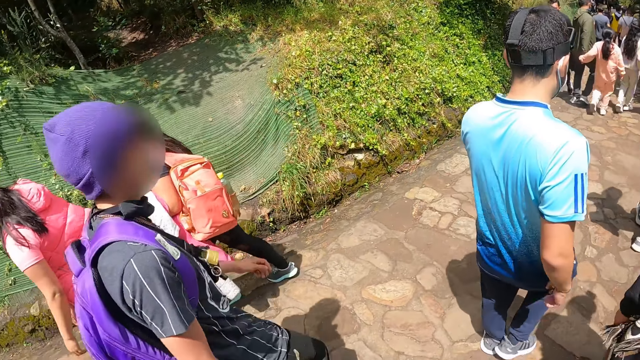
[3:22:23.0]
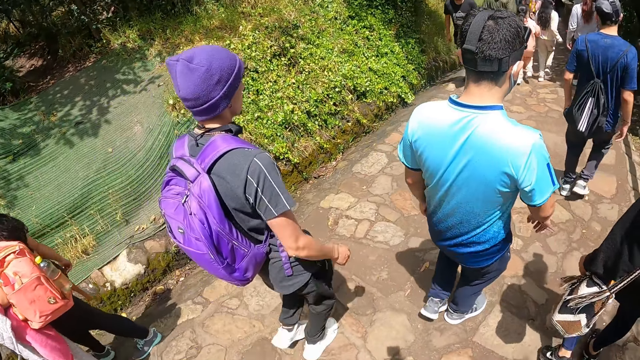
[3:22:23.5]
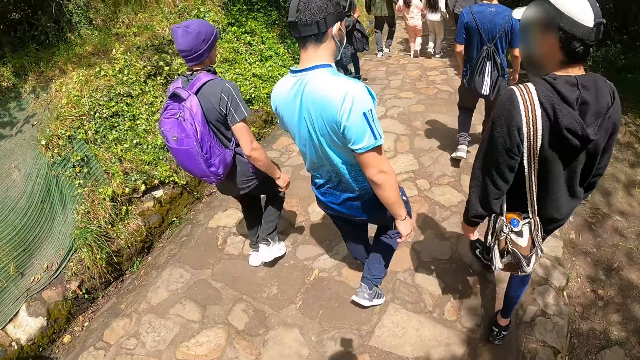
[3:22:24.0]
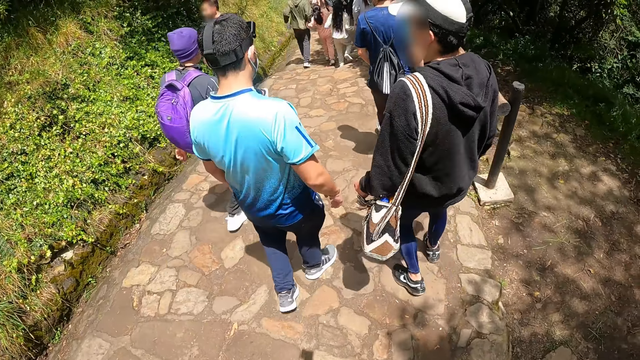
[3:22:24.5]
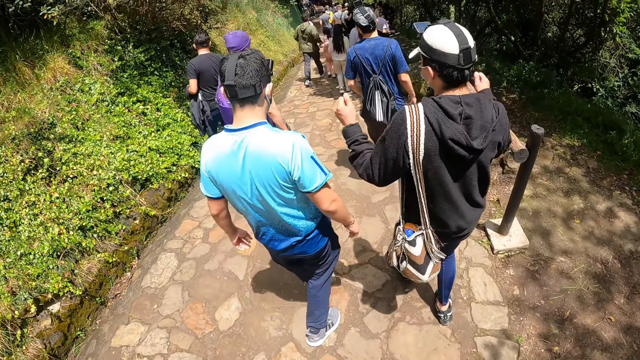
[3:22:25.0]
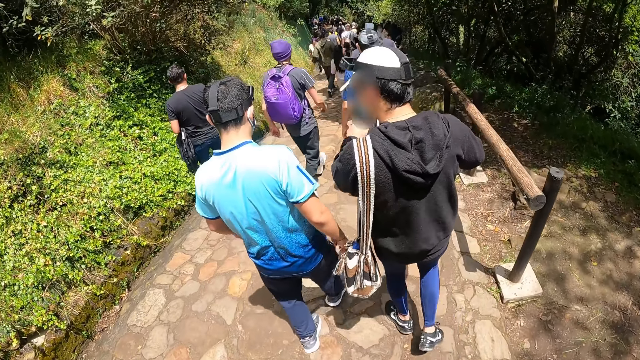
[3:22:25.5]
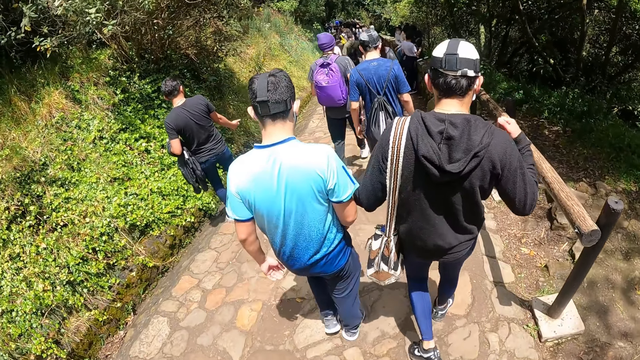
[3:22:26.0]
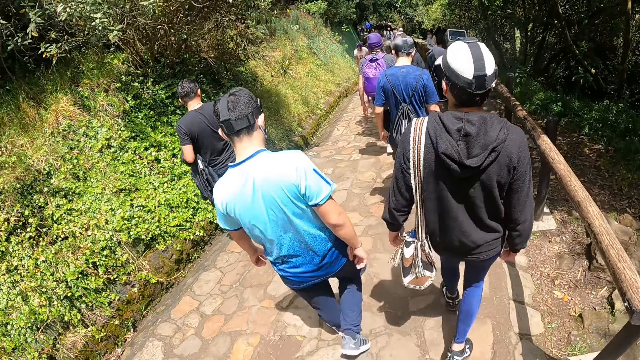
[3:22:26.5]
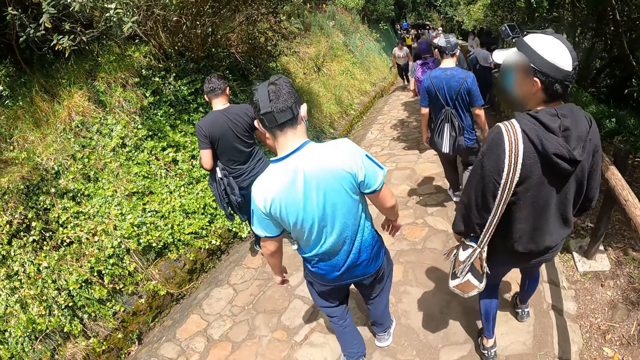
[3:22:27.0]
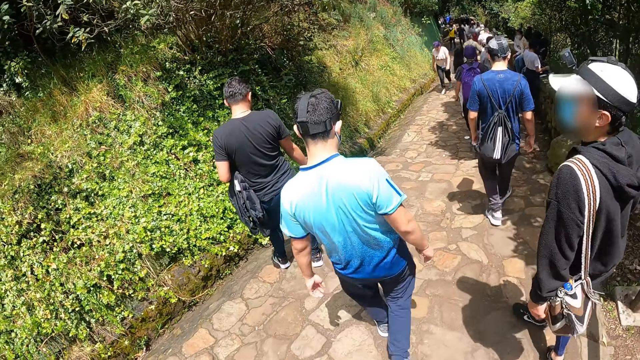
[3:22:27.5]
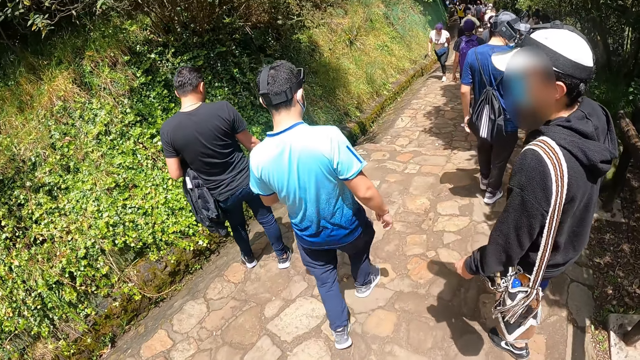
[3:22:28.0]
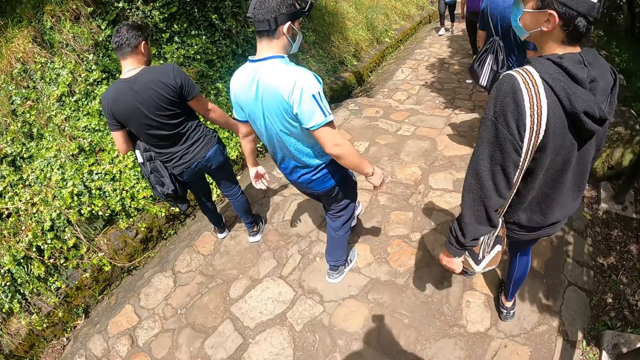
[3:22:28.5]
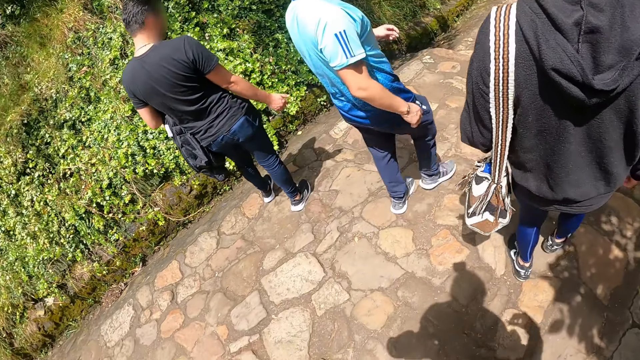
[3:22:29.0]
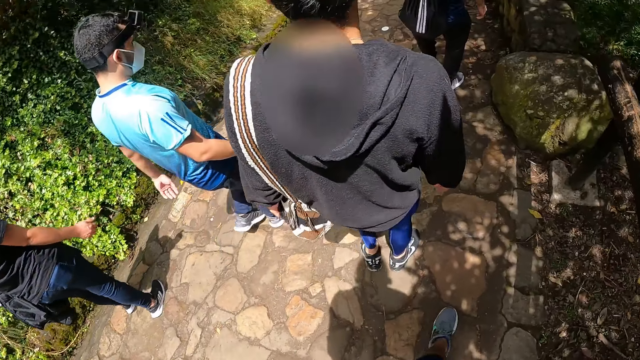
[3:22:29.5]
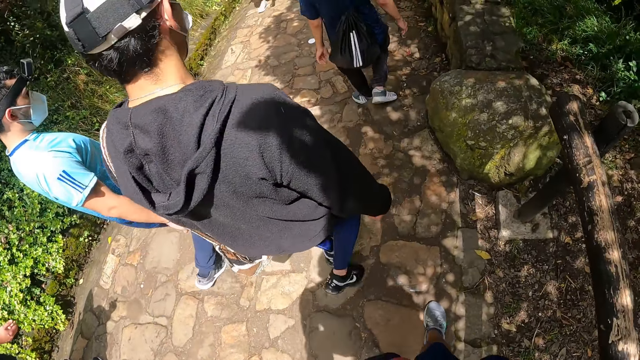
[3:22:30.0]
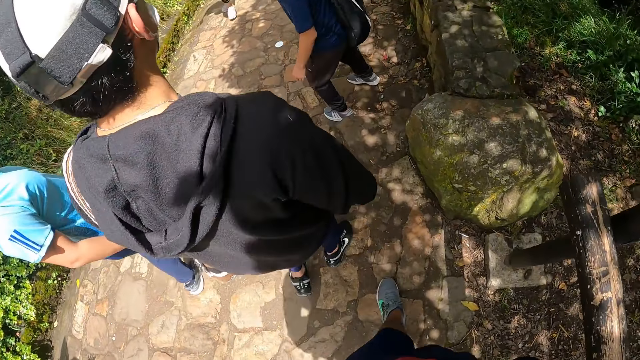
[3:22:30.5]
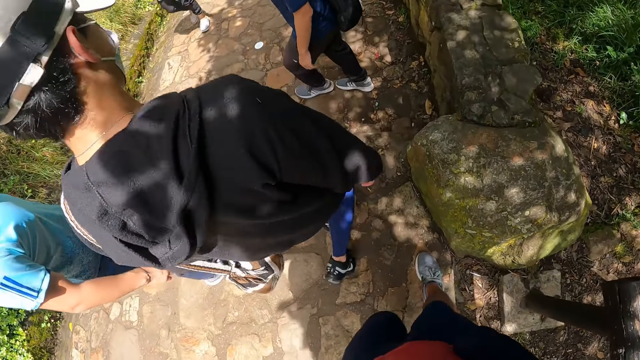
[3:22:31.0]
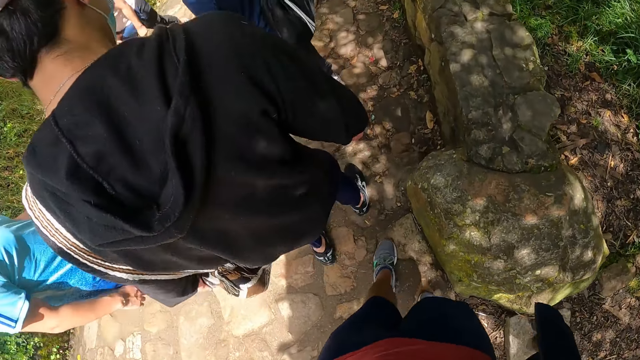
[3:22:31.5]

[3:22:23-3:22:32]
The man gesticulates with both hands.

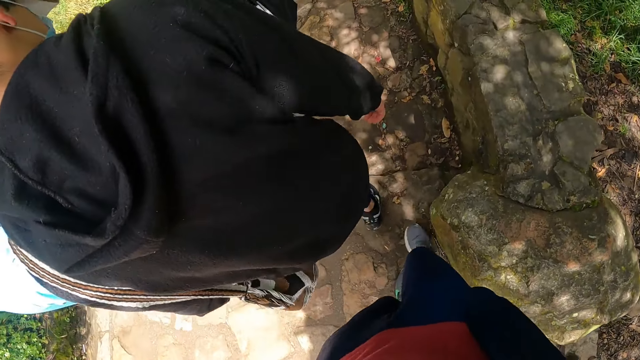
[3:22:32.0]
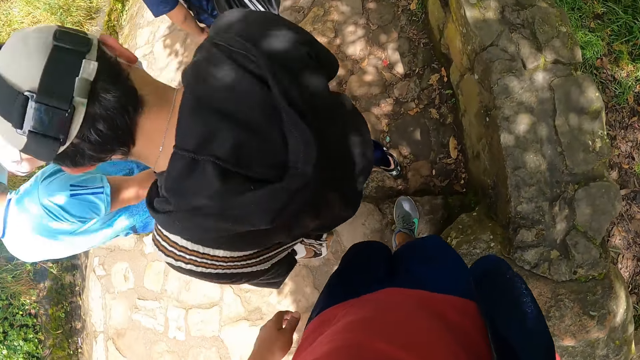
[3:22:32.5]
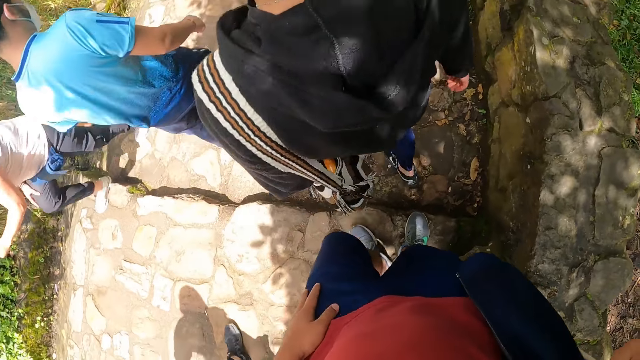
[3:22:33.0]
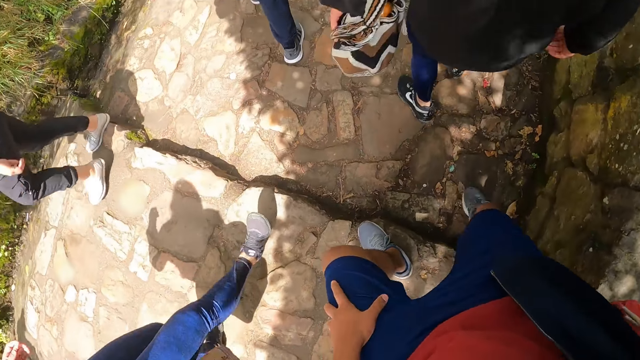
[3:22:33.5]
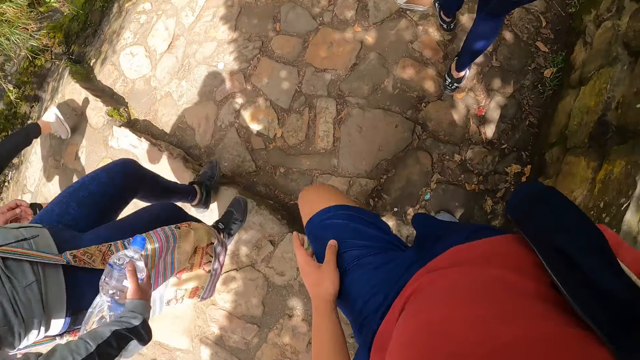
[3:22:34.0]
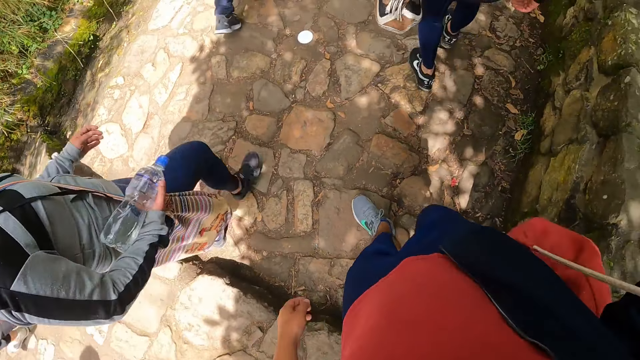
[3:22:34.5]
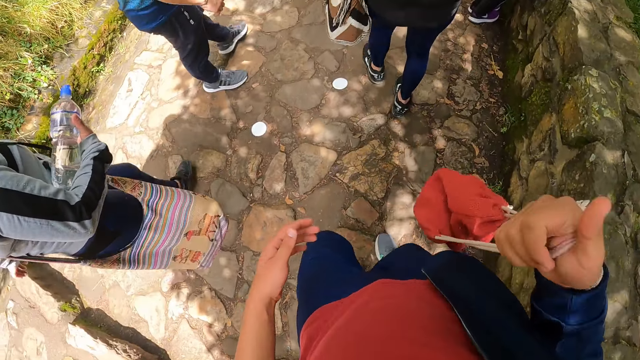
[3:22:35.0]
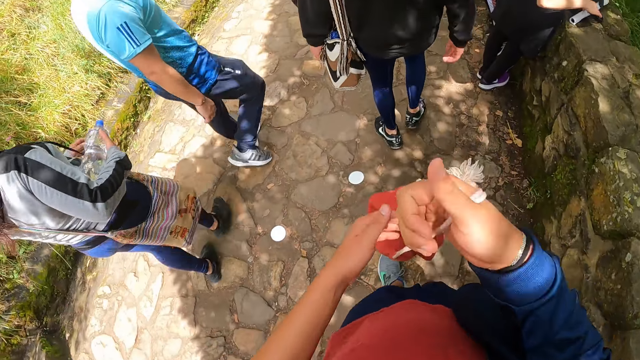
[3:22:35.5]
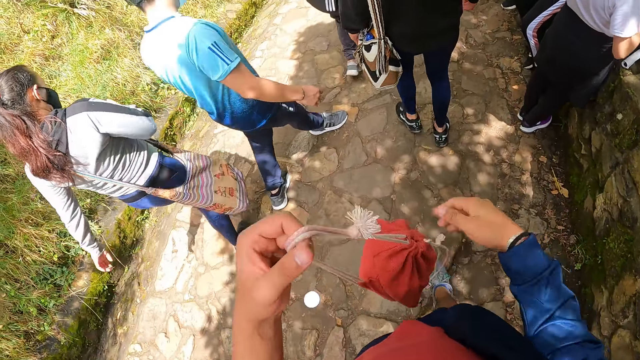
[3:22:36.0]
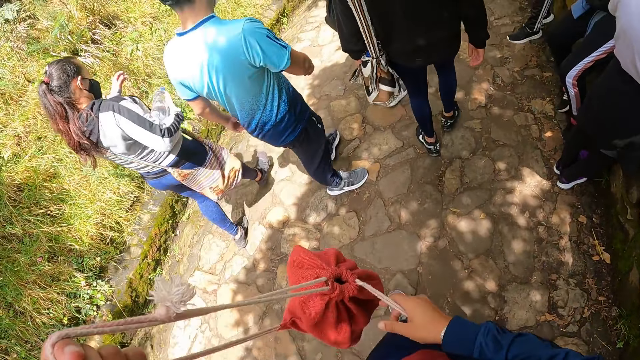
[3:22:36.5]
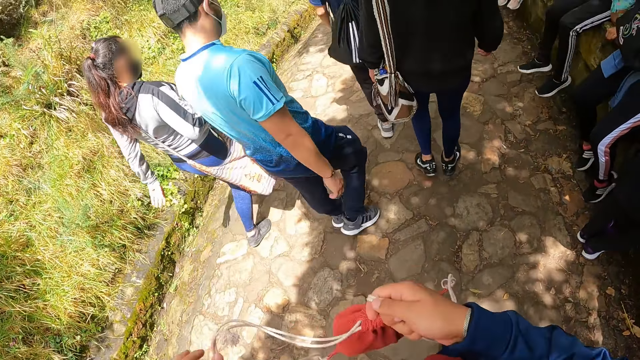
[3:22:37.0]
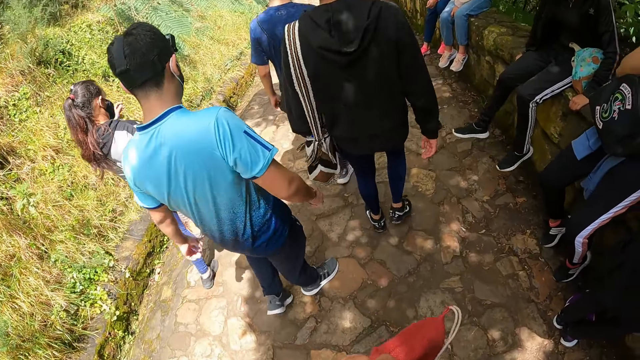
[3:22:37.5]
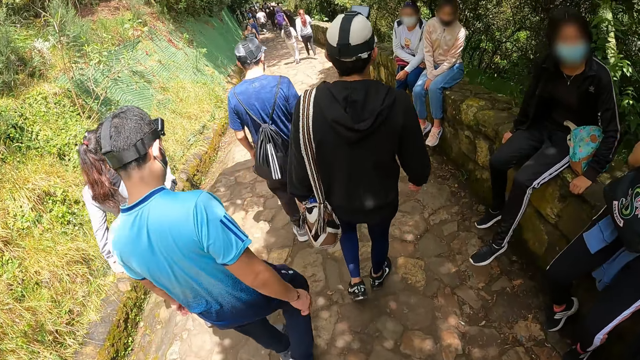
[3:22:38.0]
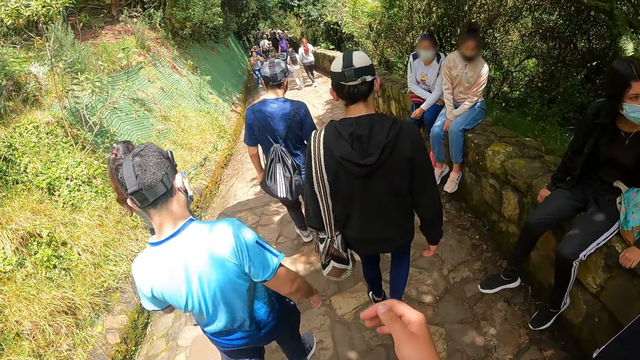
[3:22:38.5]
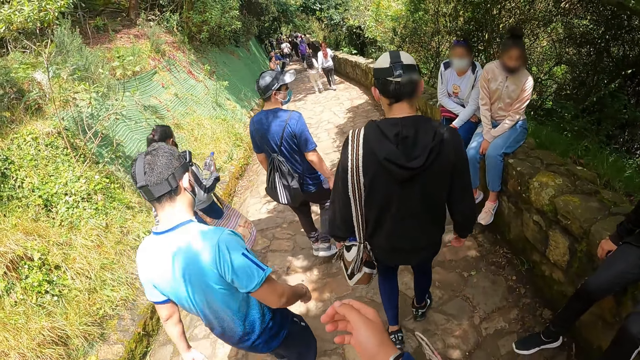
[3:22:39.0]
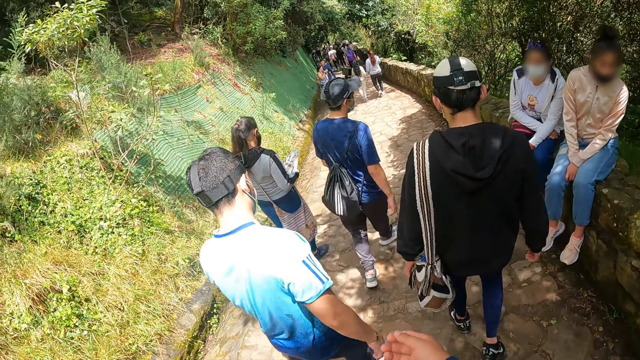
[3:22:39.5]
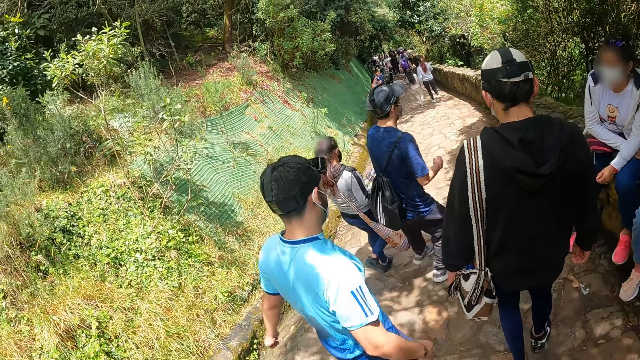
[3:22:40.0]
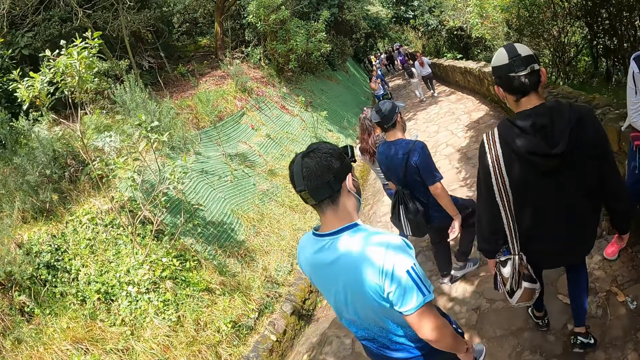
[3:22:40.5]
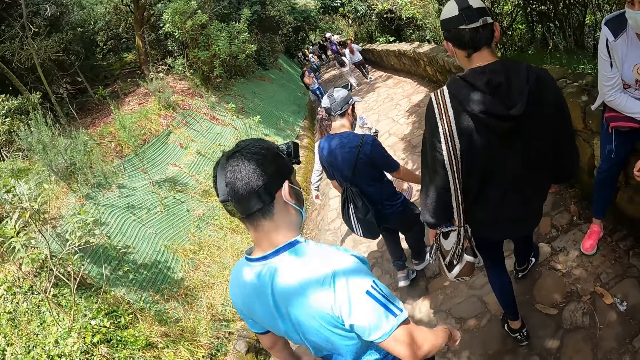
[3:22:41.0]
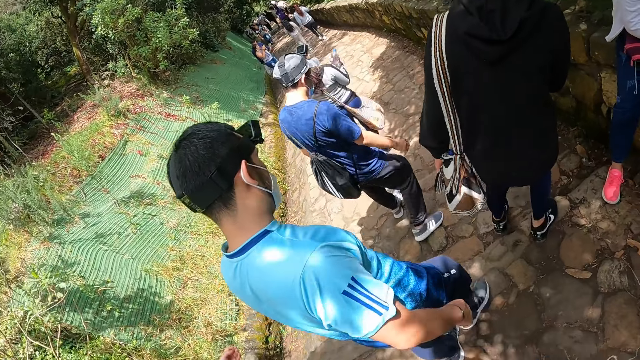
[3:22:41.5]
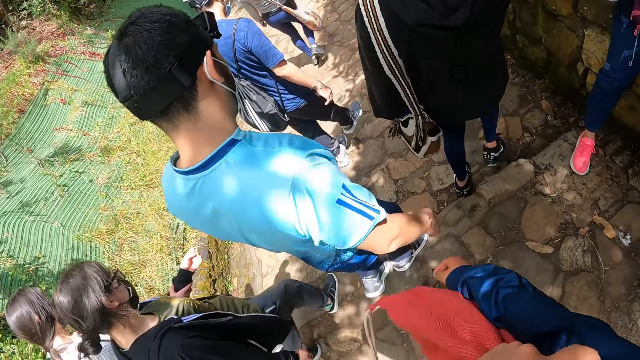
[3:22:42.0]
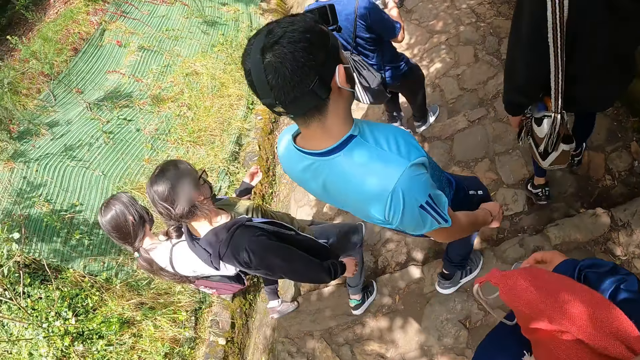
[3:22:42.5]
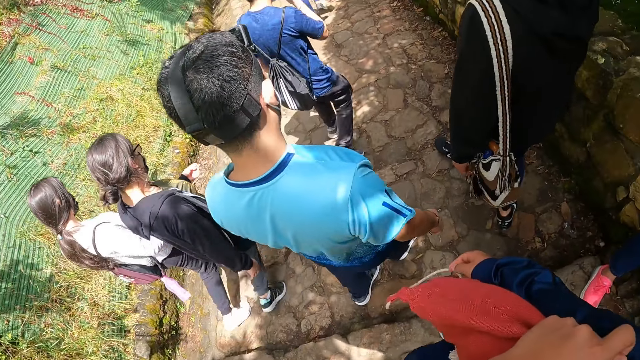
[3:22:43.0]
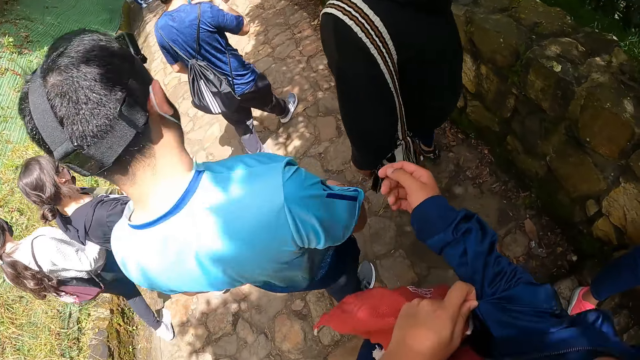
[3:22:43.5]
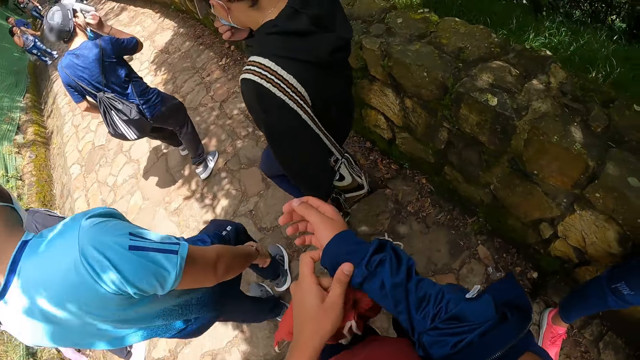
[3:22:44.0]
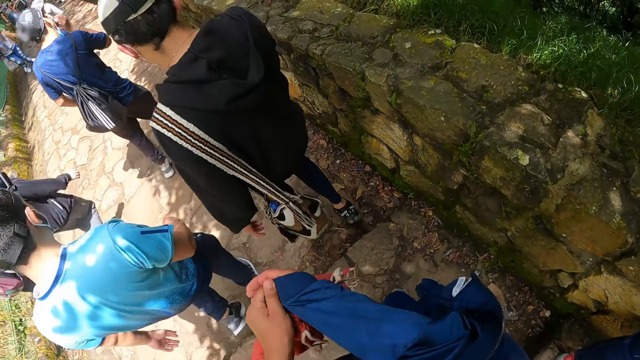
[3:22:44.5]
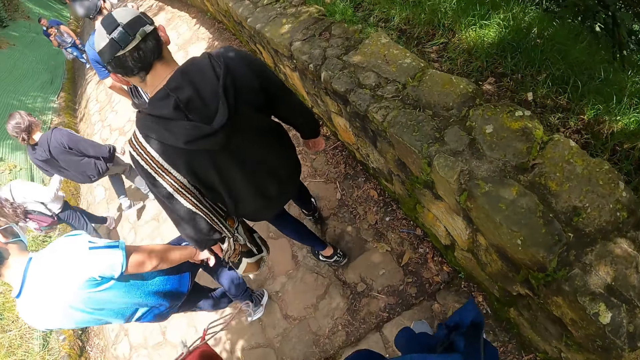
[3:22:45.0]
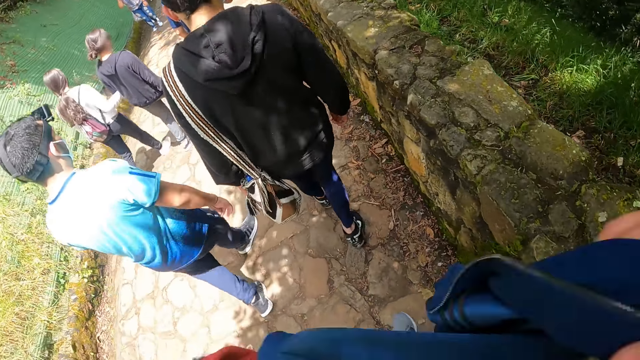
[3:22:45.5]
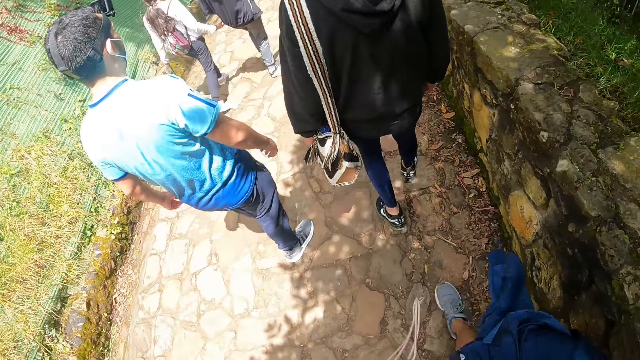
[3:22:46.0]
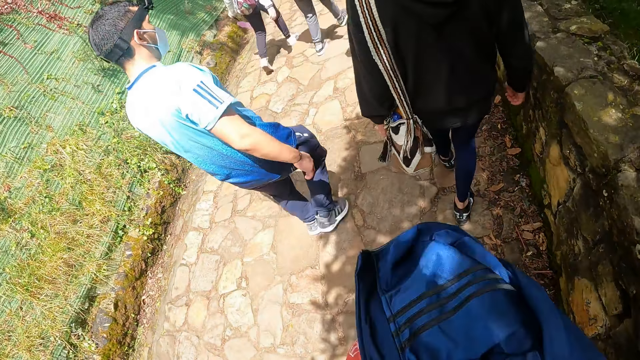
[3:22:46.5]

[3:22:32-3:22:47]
The camera wearer places his left hand on his knee. He passes a bag in his right hand to his left hand. He holds the bag in both hands. He pulls his right sleeve with his left hand. He adjusts the jacket or sweater with his right hand. He passes the jacket from his right hand to his left hand.
